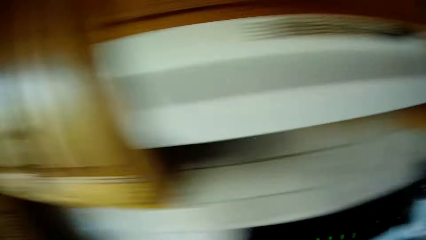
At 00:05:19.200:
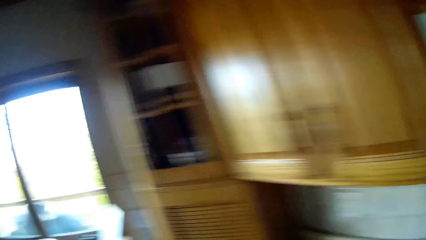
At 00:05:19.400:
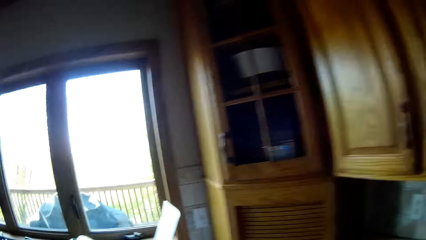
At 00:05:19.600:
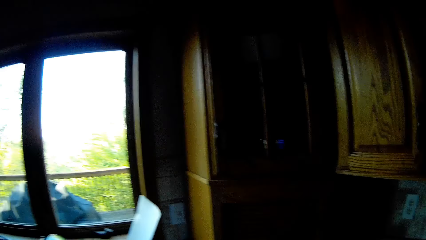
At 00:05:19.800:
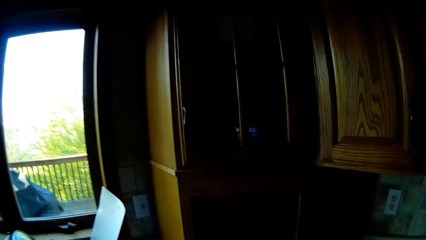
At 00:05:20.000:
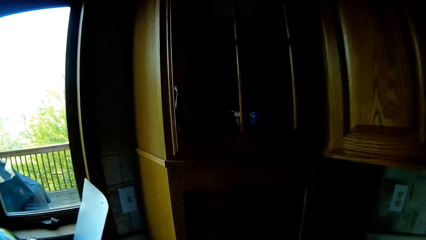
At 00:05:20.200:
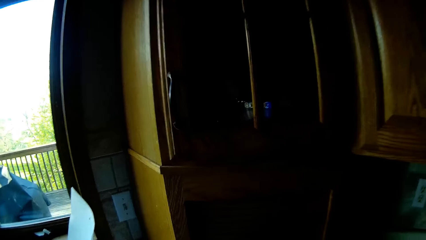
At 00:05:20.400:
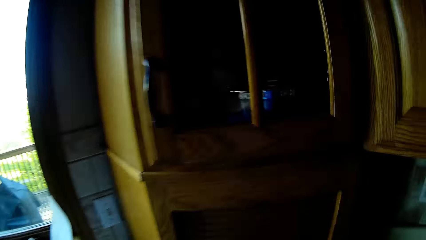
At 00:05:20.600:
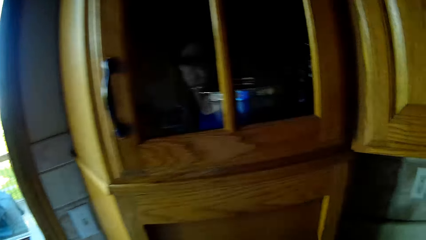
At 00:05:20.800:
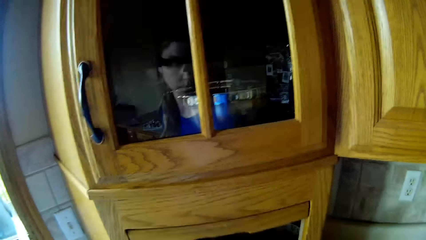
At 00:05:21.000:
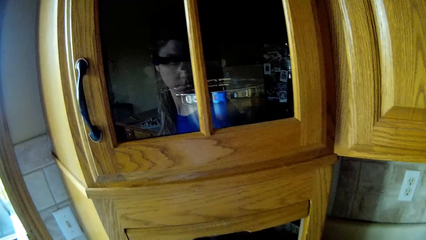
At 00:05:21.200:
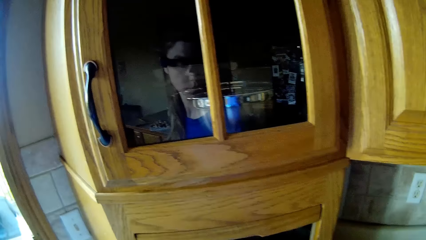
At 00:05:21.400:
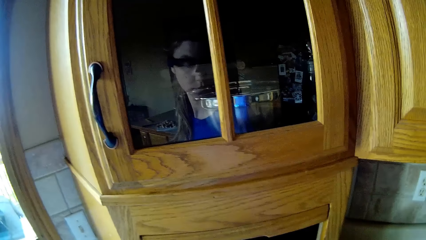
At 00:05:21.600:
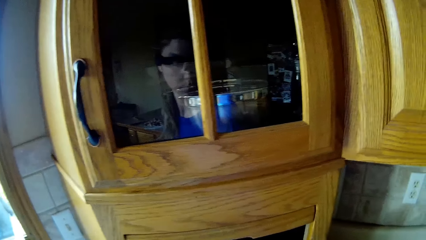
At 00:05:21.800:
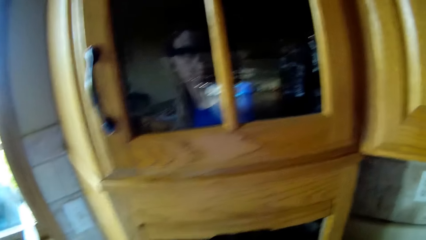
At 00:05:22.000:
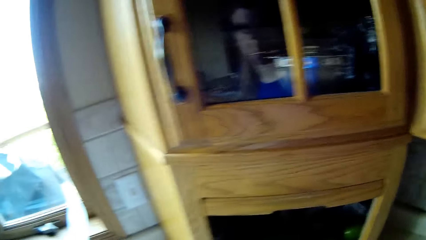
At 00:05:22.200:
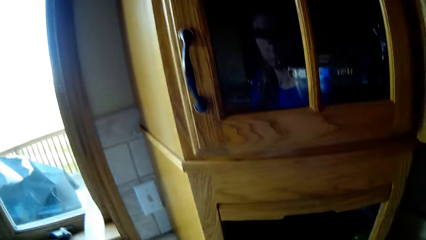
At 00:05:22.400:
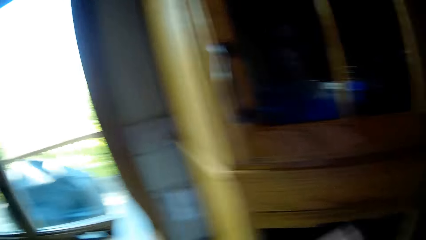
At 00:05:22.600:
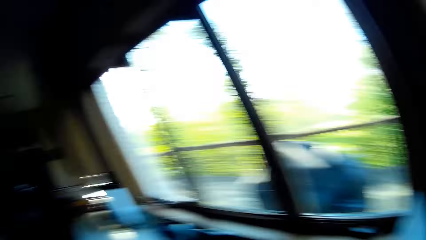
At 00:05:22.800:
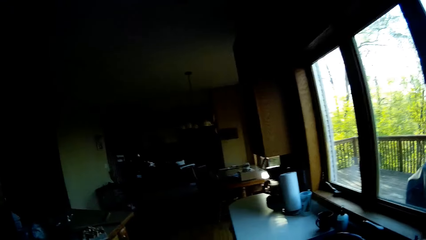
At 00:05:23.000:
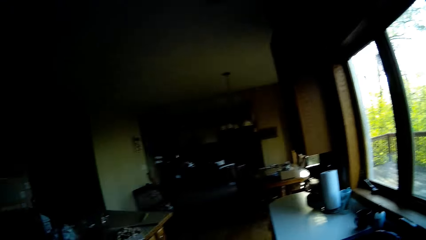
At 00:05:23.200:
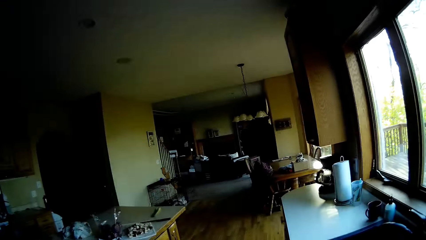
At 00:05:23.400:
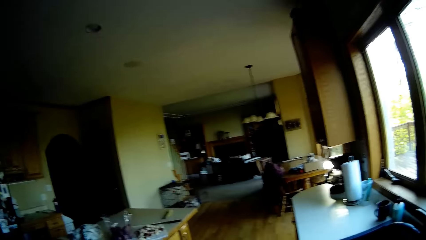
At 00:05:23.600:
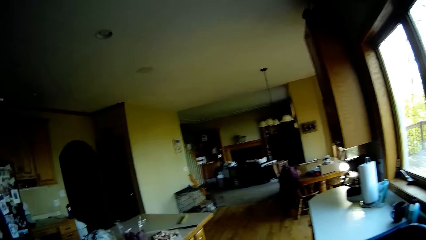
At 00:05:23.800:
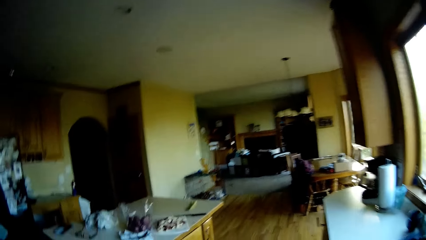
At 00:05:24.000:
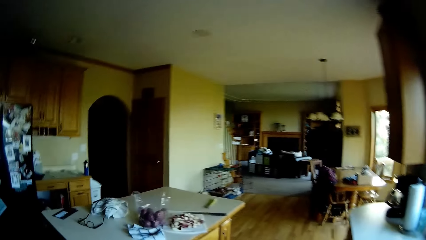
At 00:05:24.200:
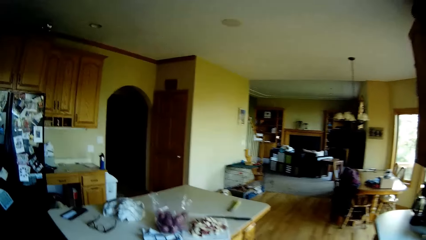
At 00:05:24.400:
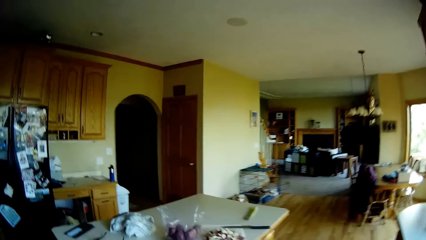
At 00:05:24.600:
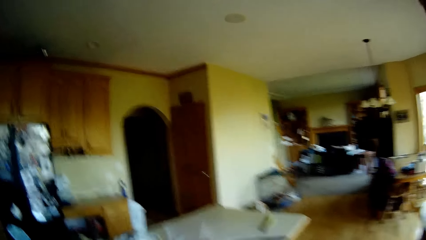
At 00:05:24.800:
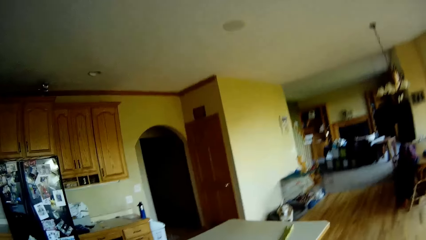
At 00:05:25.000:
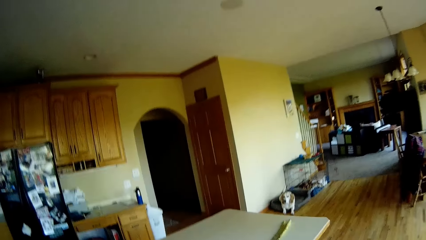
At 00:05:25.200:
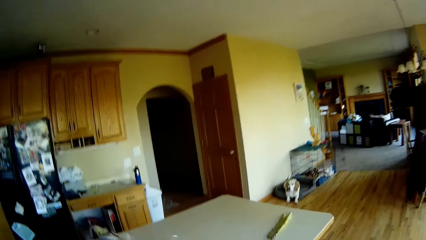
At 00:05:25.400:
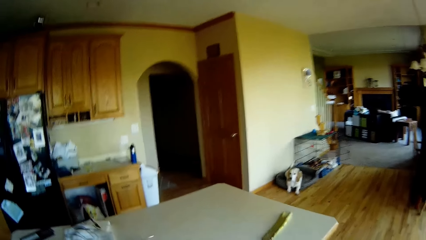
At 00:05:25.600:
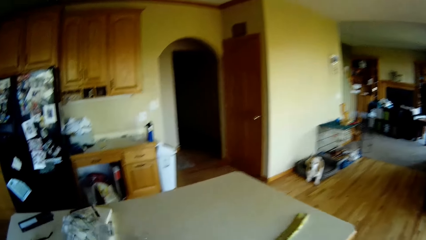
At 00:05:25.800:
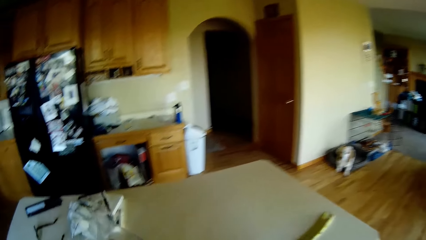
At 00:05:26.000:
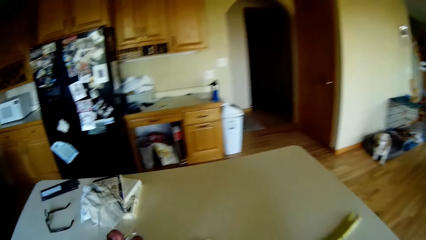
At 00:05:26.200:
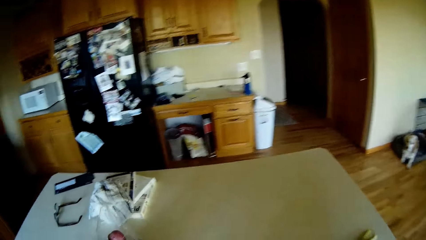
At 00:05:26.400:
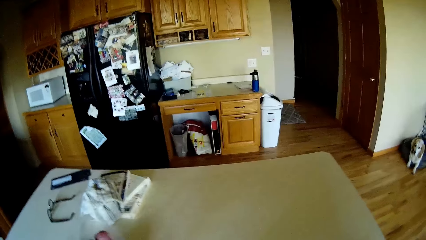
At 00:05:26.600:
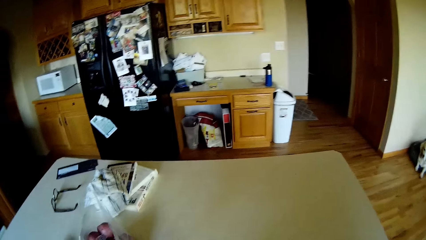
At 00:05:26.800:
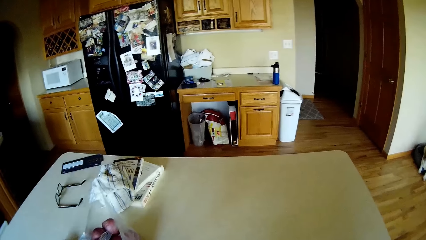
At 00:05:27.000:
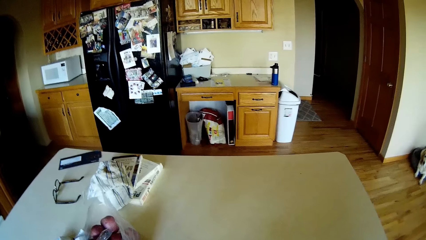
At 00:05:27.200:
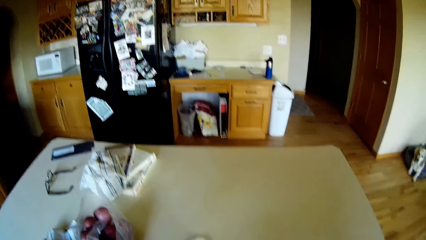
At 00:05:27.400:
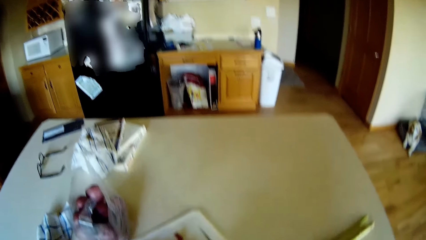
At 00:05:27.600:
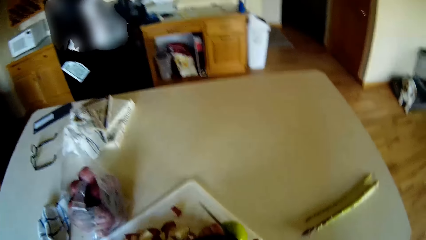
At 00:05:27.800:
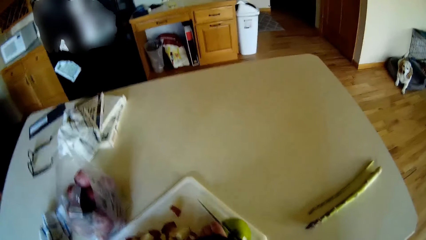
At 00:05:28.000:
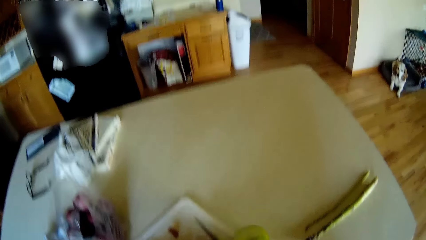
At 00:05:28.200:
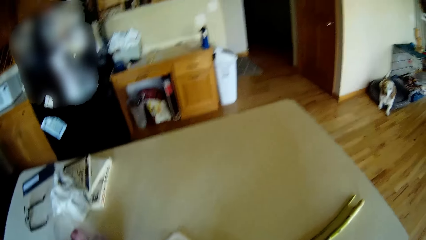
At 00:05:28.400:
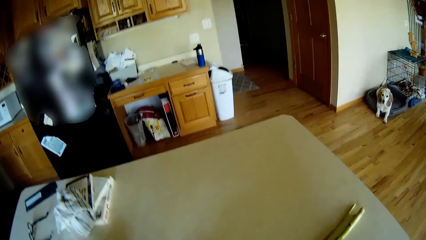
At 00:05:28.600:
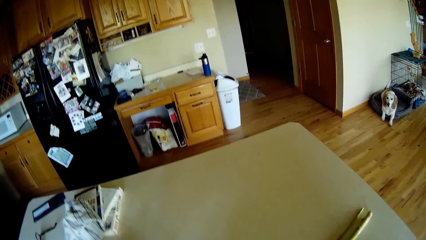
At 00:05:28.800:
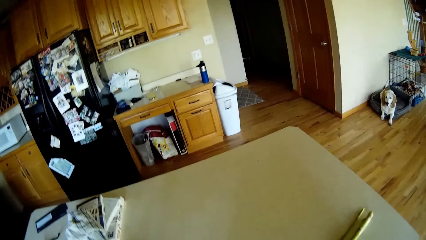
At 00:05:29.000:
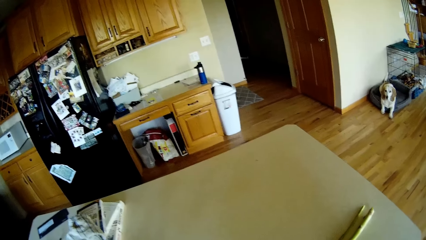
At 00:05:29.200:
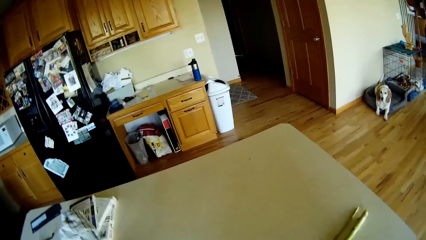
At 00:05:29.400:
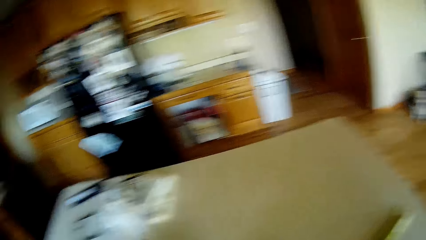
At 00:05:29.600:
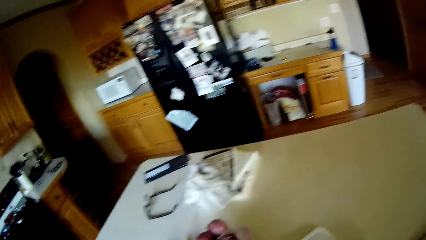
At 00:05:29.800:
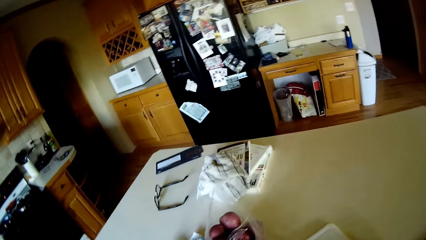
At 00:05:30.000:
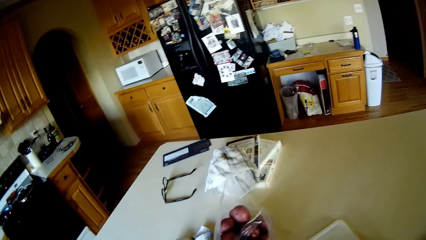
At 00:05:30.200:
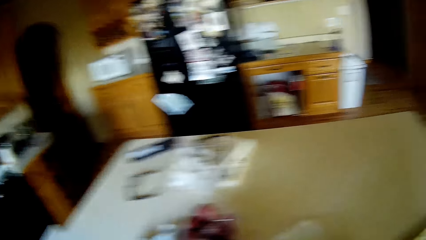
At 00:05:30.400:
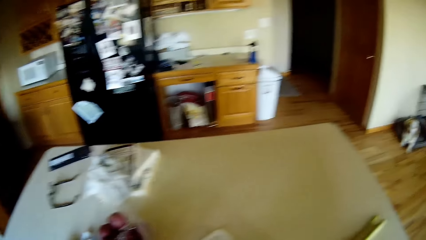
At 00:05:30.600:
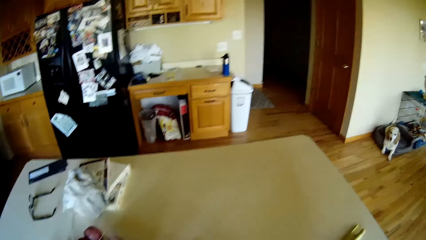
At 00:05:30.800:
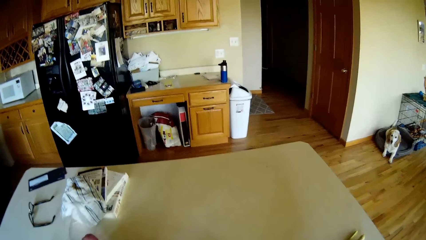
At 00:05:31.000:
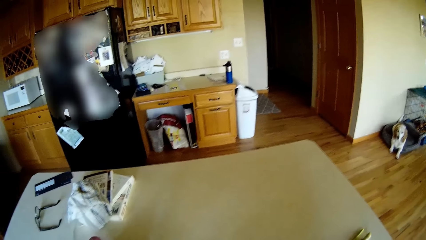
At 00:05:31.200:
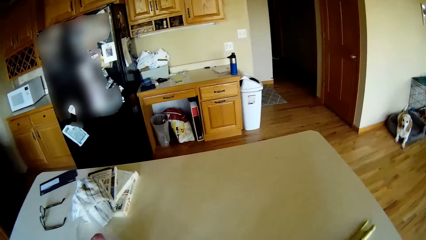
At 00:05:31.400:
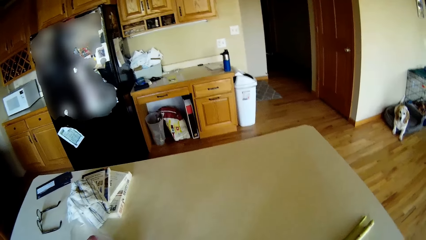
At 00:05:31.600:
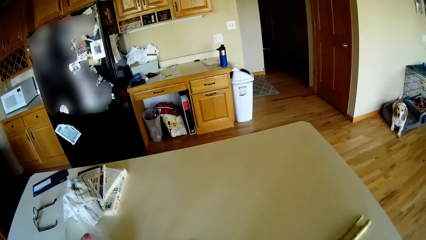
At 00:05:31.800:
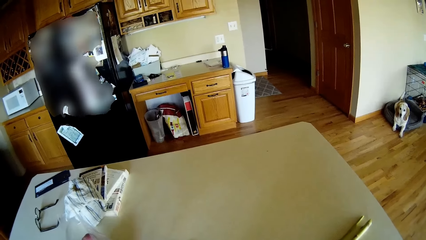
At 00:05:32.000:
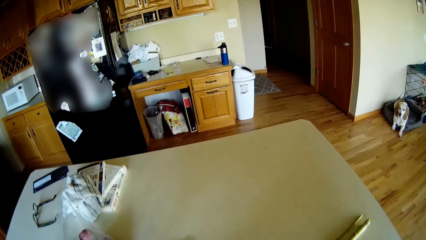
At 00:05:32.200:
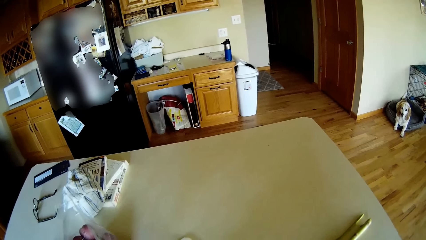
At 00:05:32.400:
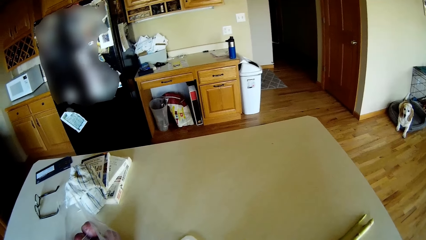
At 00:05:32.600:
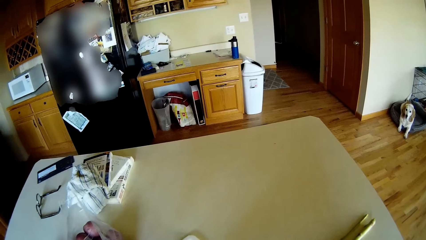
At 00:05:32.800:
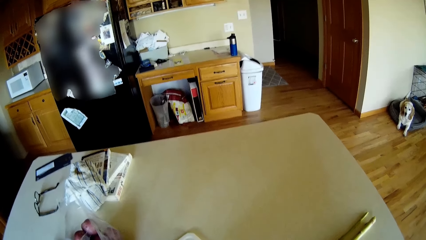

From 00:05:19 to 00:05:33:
The camera wearer walks. She opens a cabinet with her hand. She walks. She cuts an apple on a tray on a kitchen worktop with a knife in her right hand.

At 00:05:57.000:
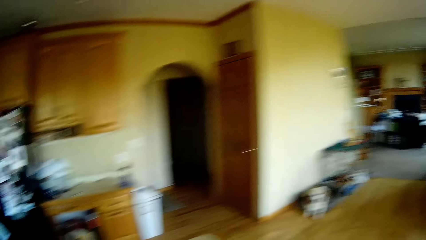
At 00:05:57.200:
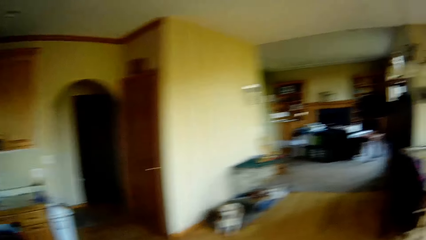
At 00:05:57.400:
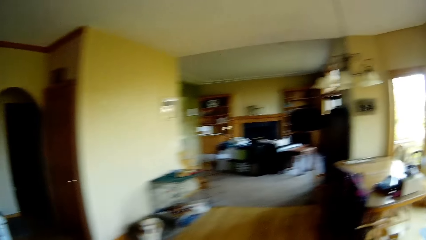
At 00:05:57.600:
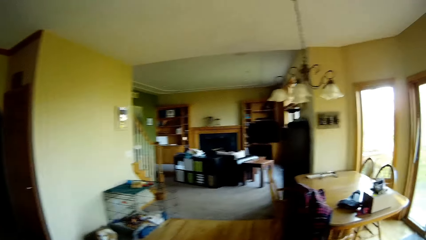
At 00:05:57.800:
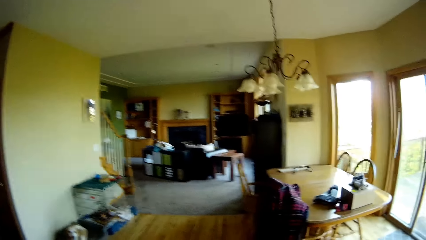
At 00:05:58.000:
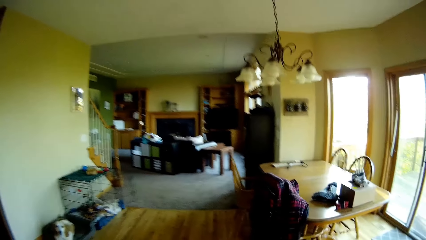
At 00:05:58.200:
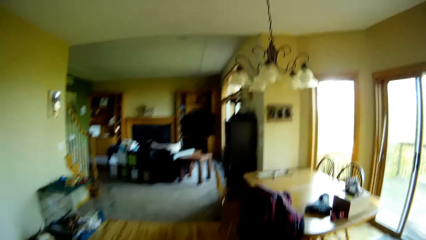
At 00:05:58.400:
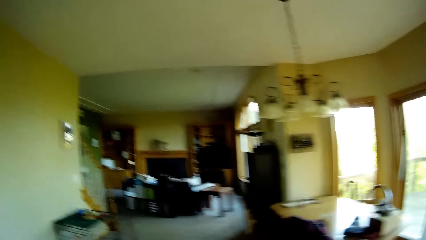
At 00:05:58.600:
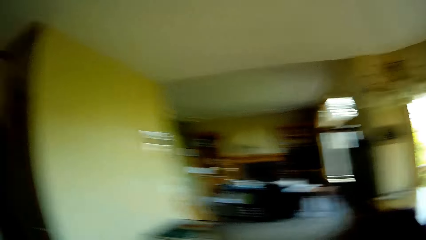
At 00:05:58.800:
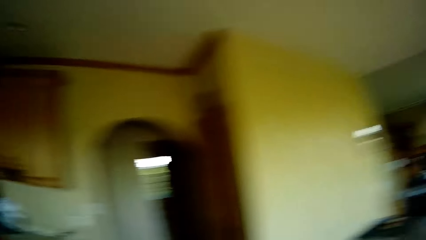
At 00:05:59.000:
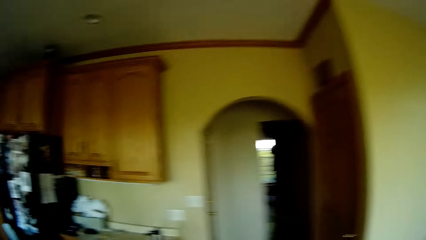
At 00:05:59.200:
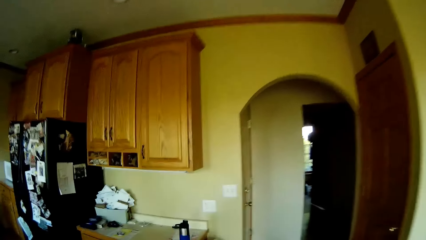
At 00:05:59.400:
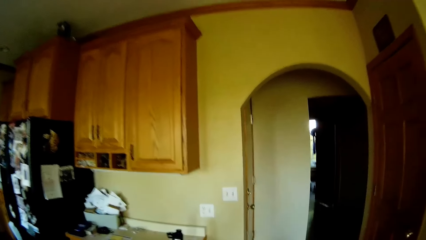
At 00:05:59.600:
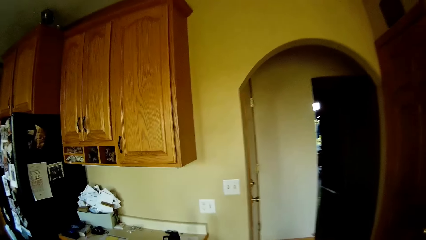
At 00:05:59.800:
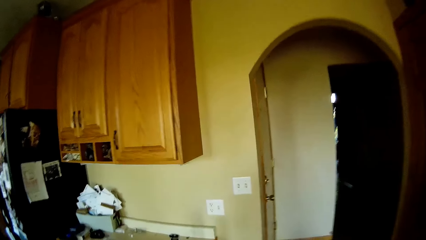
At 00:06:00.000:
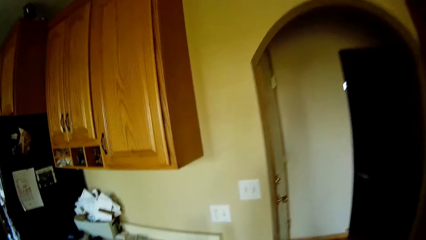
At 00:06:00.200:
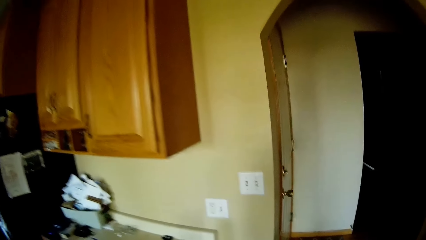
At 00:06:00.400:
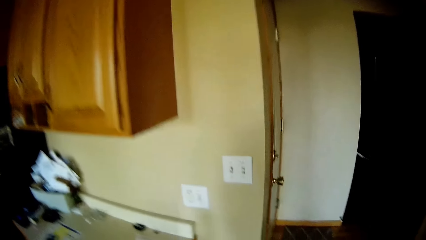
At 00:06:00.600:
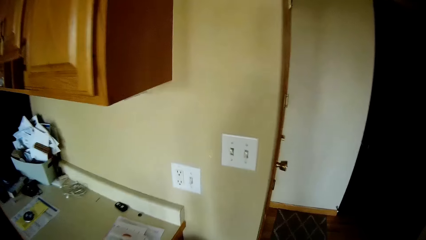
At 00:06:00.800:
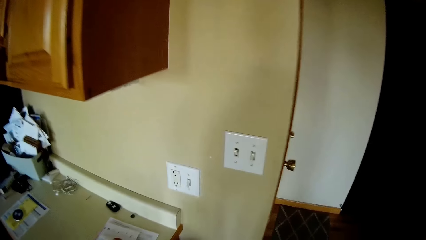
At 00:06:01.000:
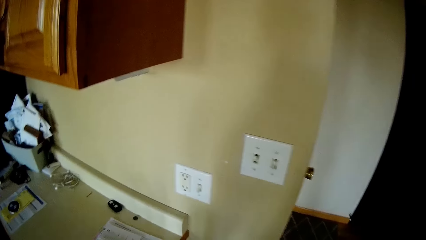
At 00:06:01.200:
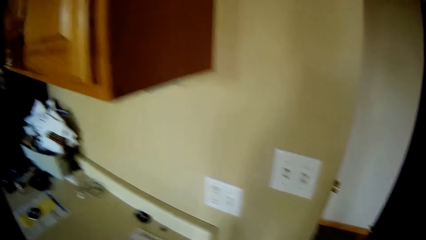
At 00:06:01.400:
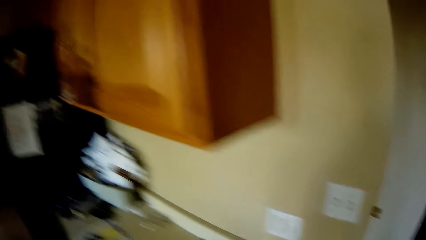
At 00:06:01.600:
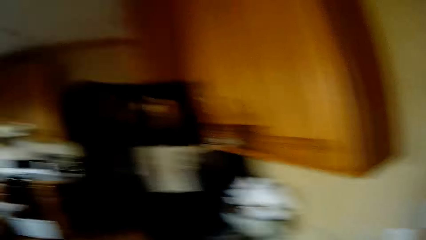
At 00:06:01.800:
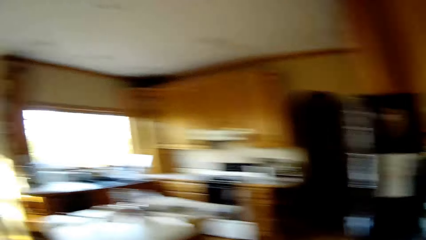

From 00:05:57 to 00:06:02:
The camera wearer walks.
